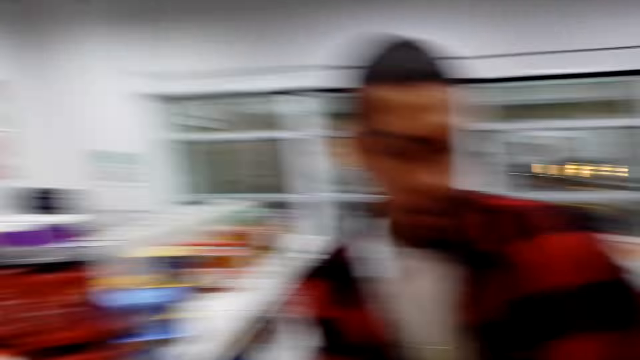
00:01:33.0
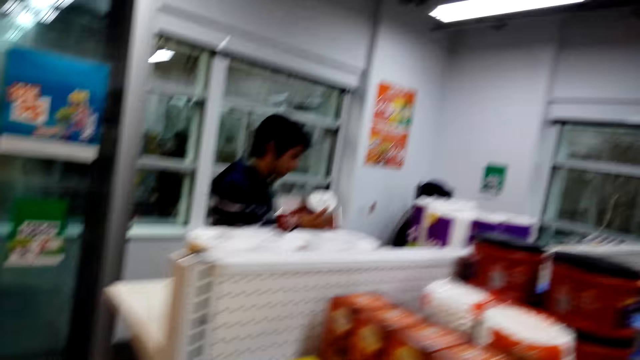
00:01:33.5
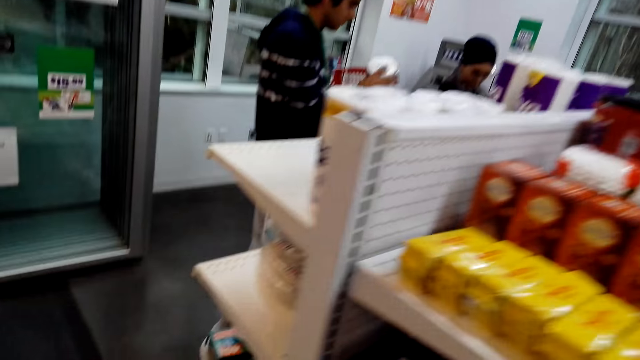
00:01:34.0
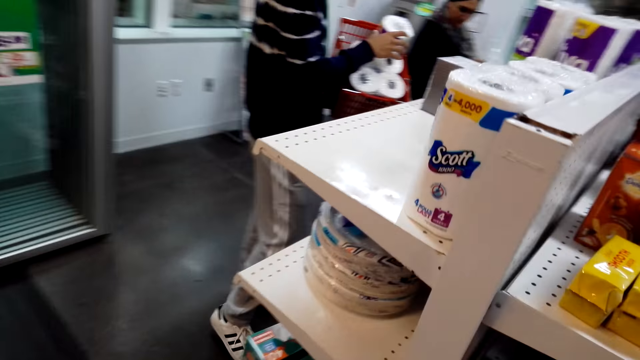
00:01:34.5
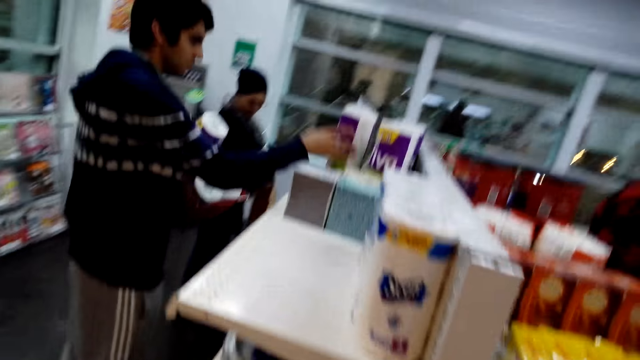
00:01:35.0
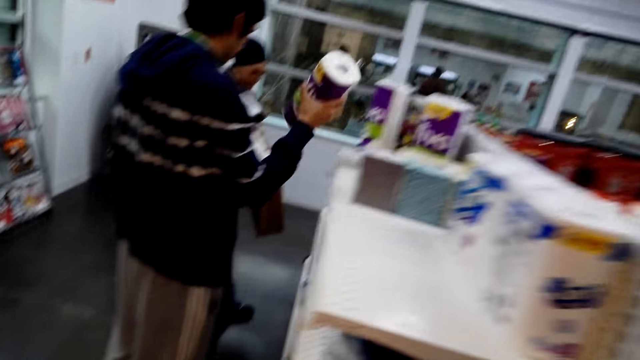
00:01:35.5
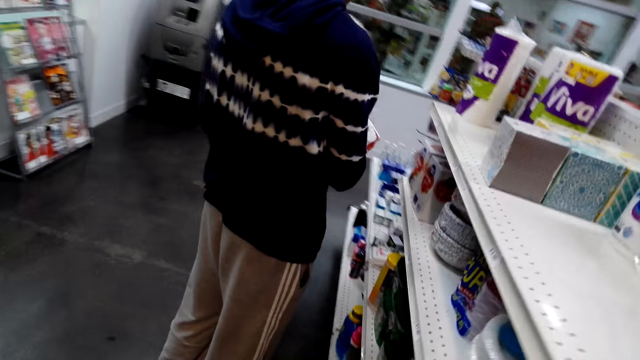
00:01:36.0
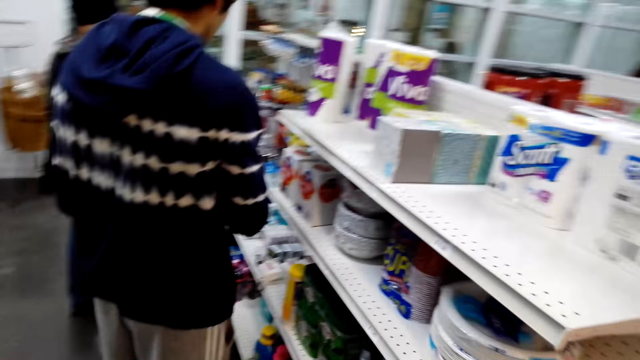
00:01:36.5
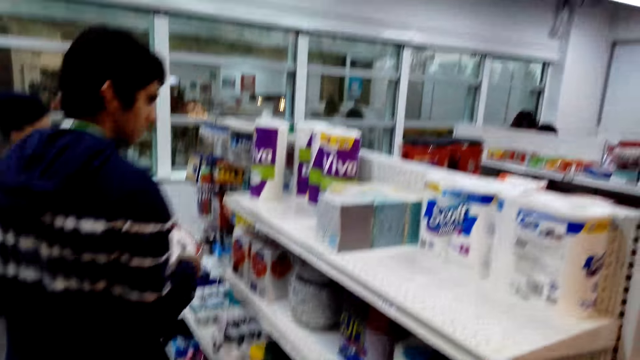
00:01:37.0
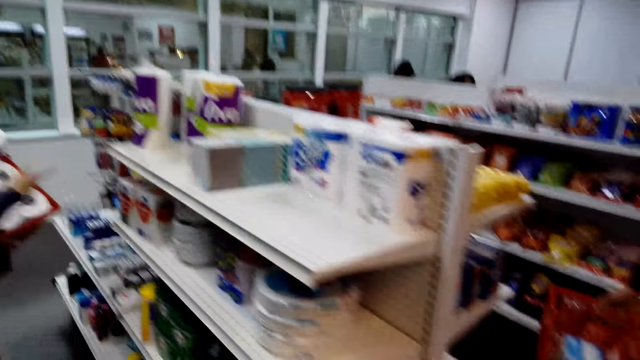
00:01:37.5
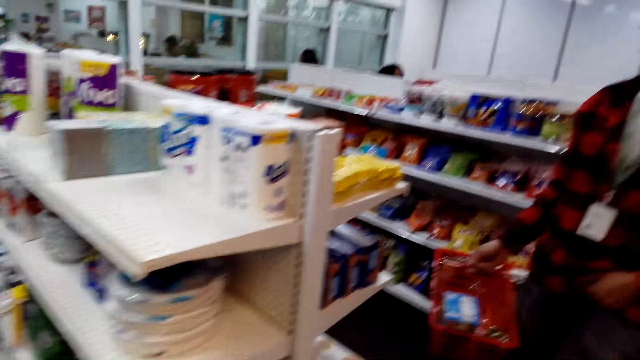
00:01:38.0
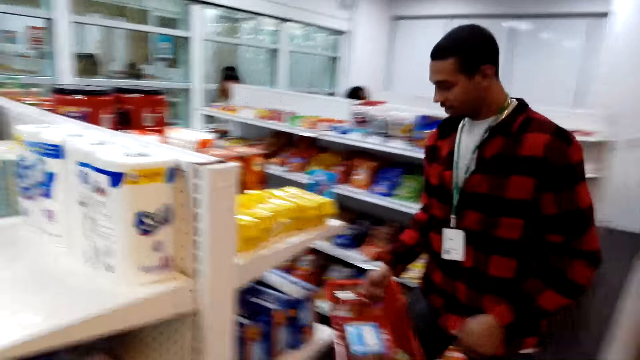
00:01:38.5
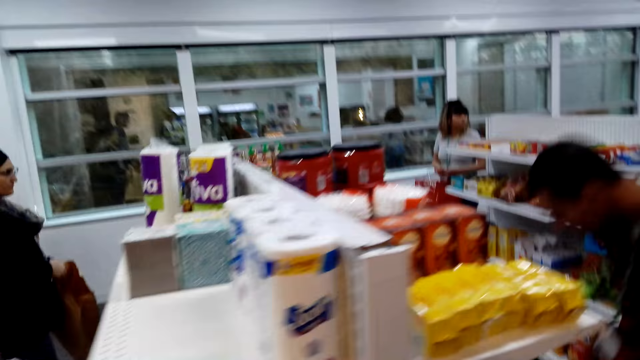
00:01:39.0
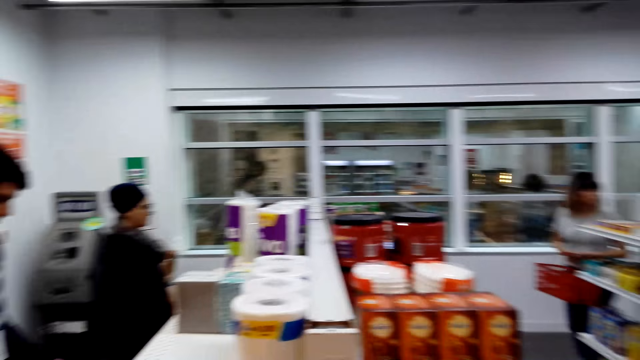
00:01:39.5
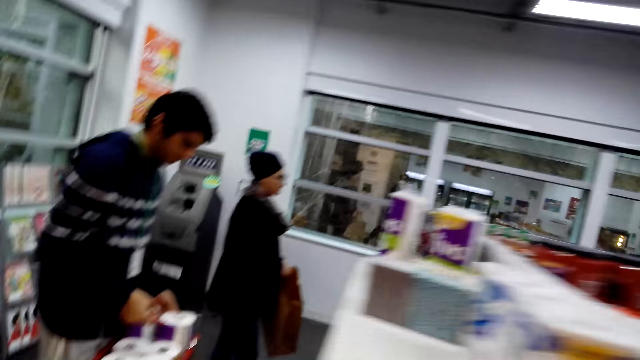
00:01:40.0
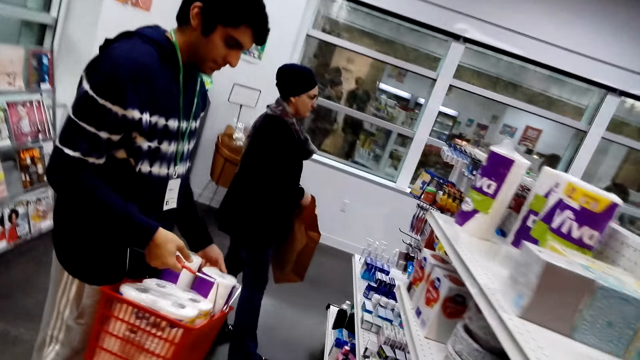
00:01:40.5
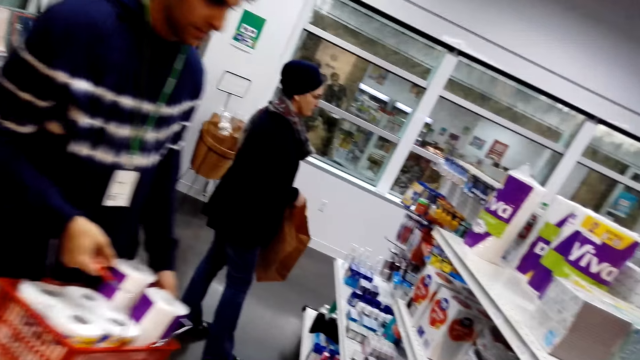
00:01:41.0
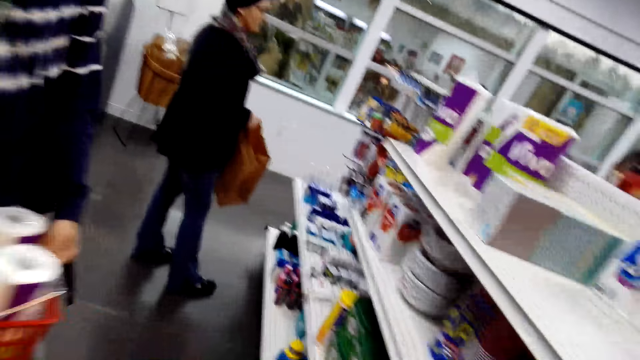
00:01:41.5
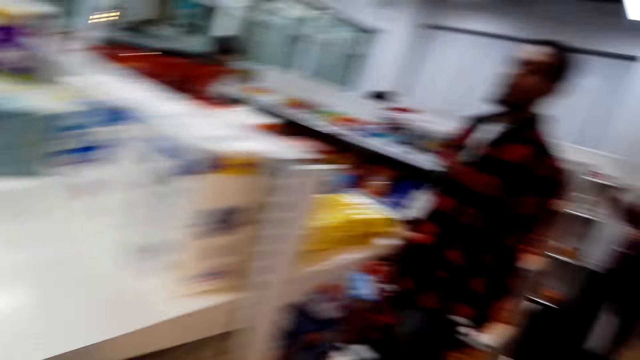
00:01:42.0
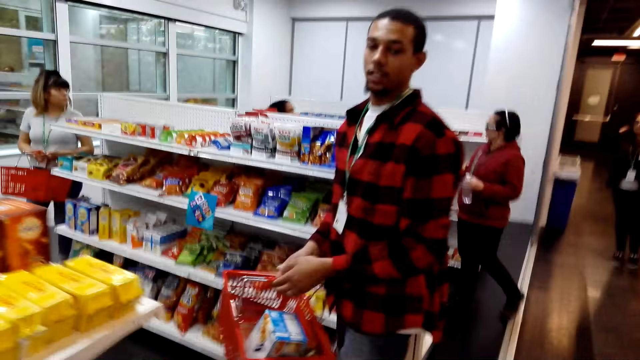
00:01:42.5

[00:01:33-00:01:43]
A man stands up. The camera wearer walks around the shop. The man bends down.

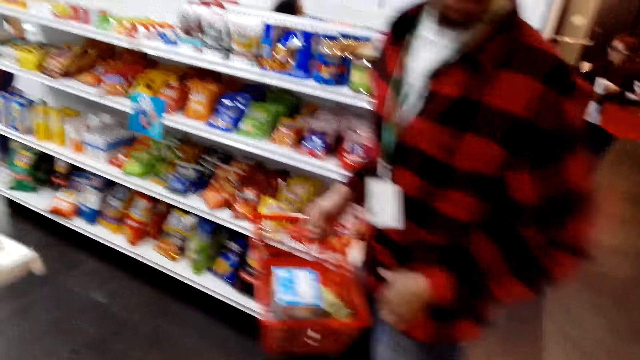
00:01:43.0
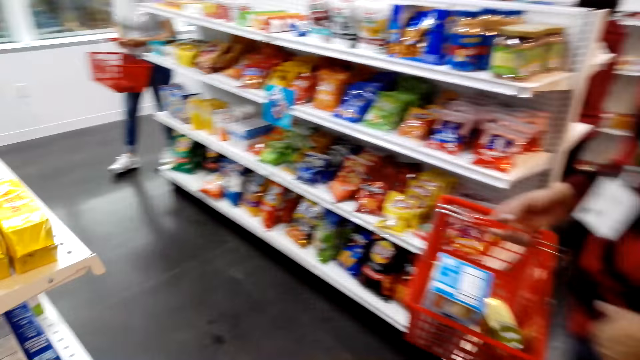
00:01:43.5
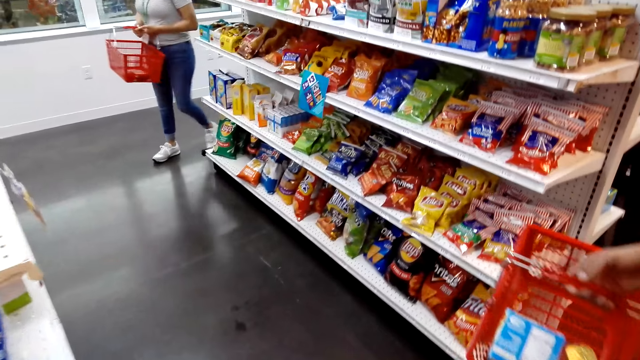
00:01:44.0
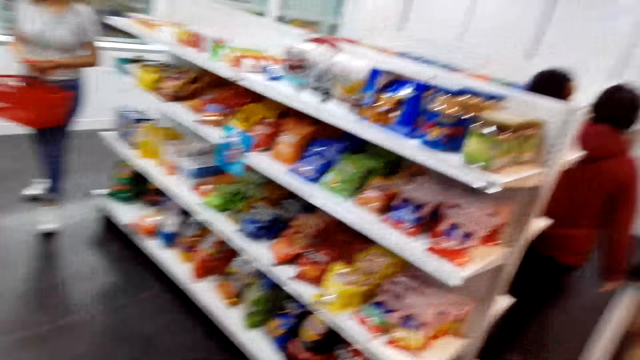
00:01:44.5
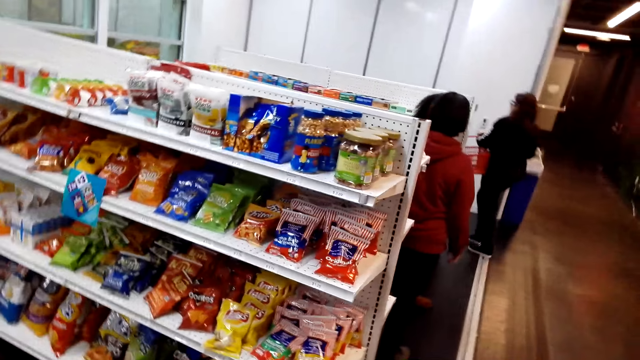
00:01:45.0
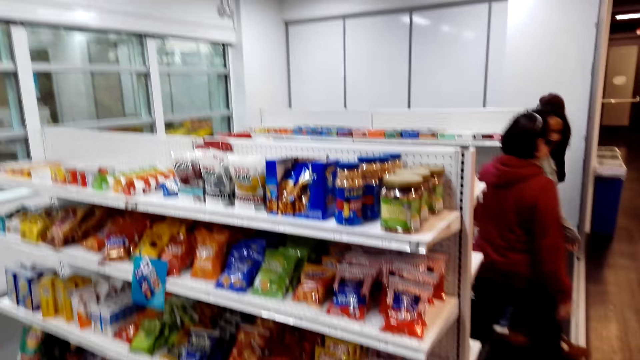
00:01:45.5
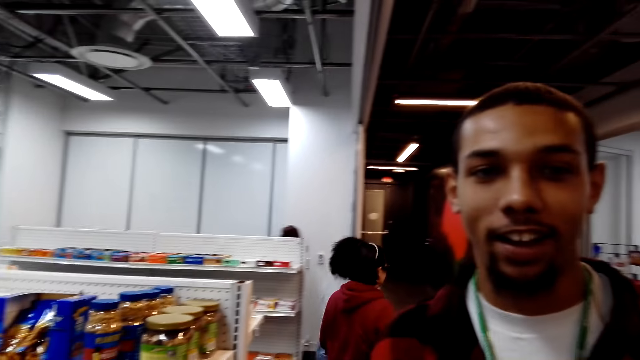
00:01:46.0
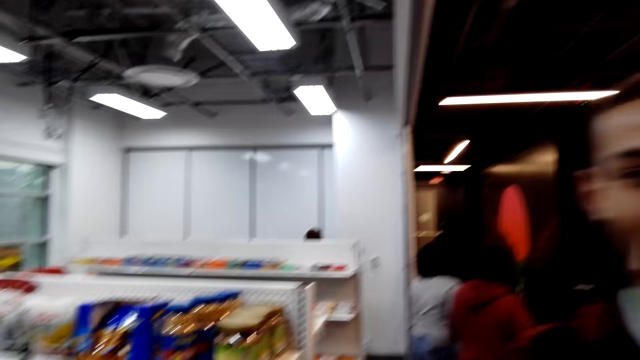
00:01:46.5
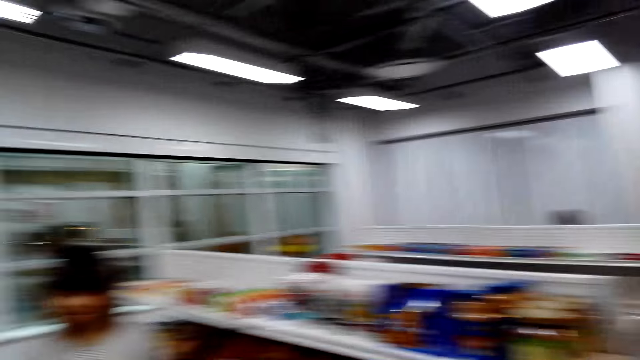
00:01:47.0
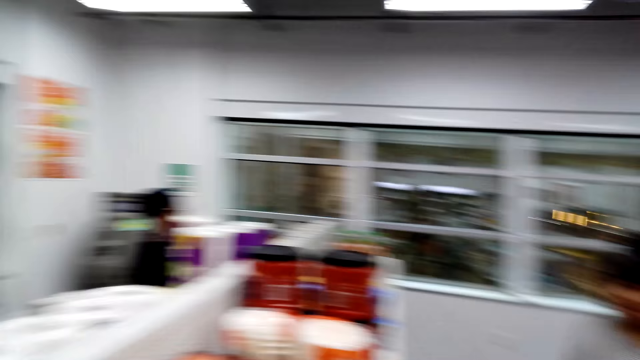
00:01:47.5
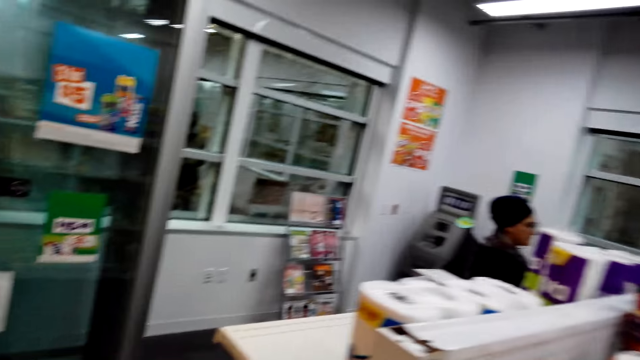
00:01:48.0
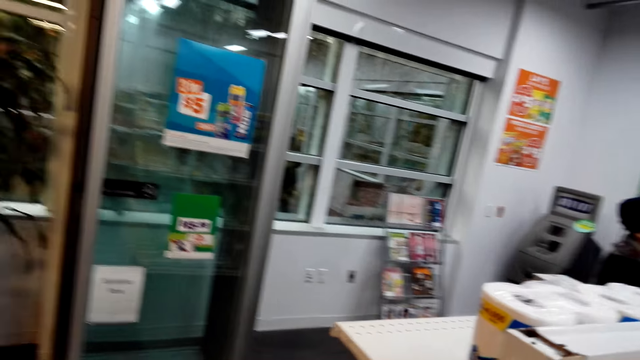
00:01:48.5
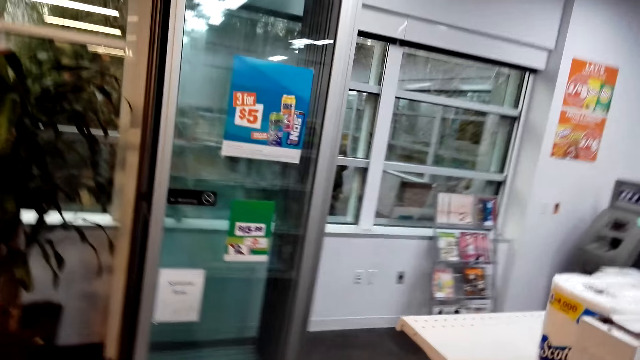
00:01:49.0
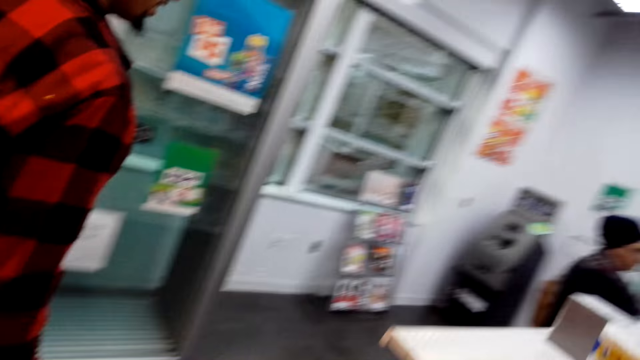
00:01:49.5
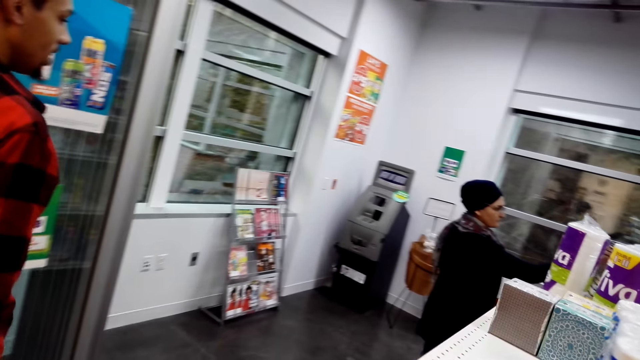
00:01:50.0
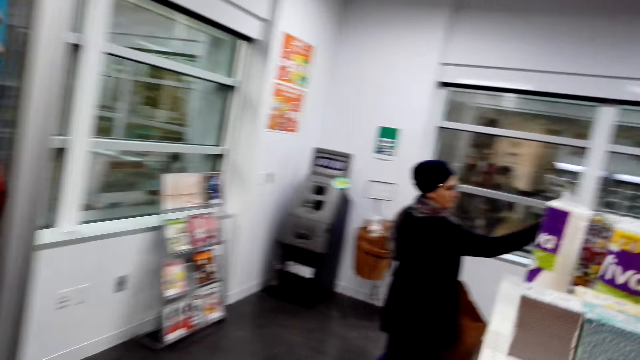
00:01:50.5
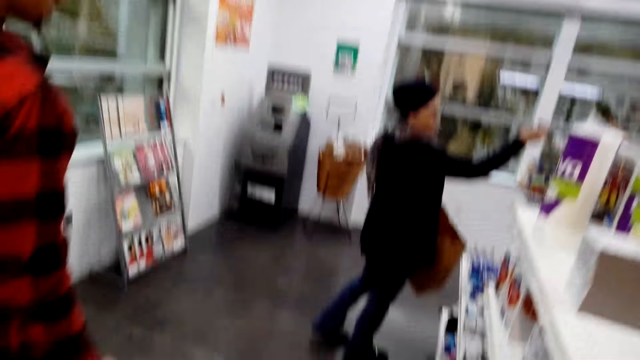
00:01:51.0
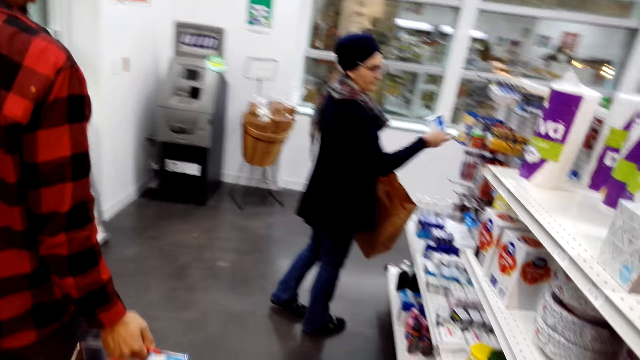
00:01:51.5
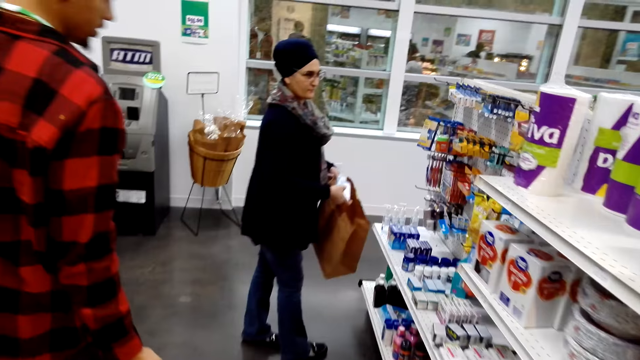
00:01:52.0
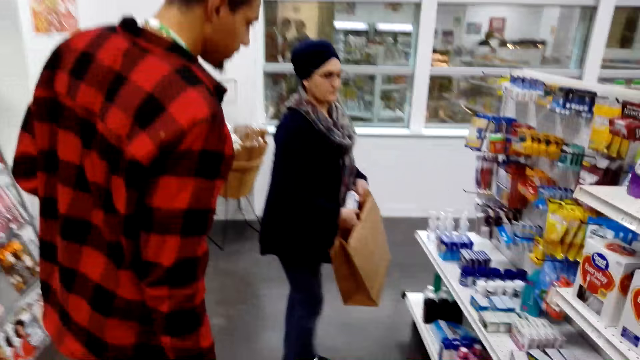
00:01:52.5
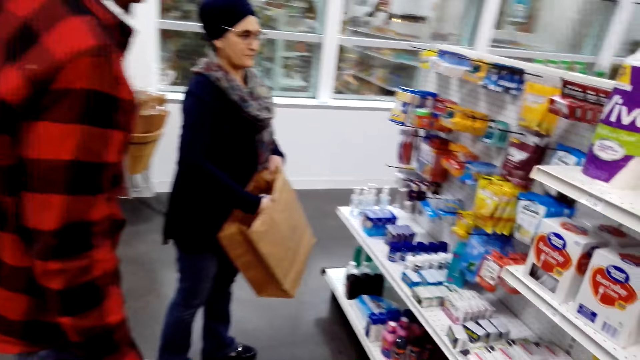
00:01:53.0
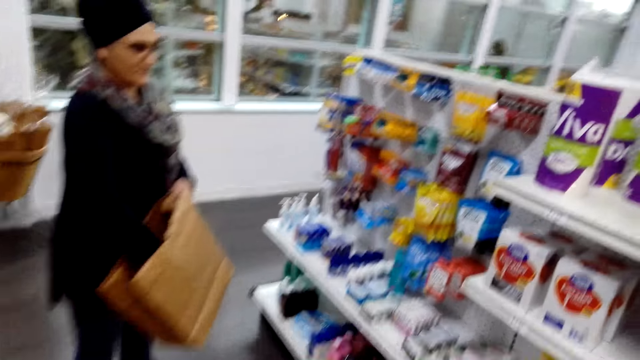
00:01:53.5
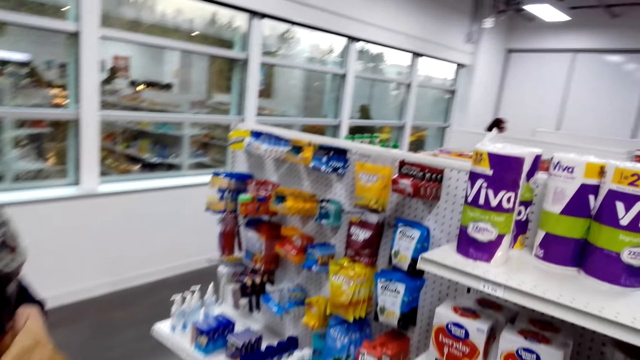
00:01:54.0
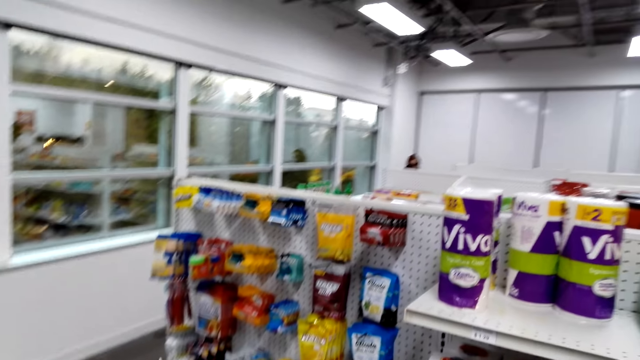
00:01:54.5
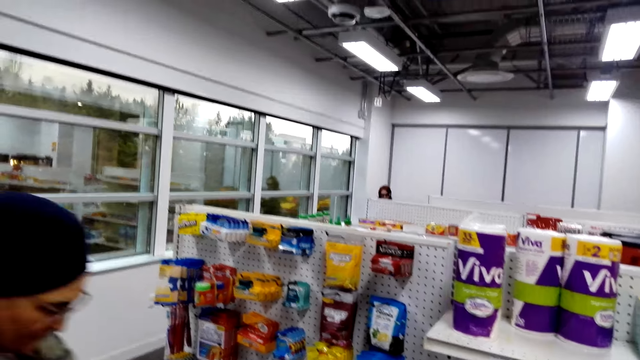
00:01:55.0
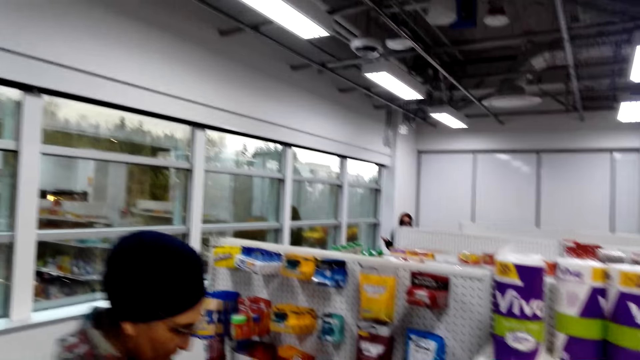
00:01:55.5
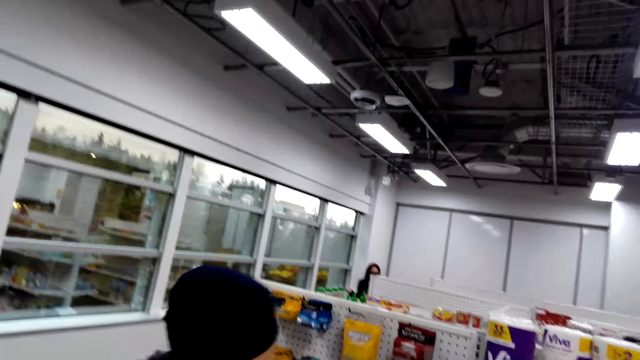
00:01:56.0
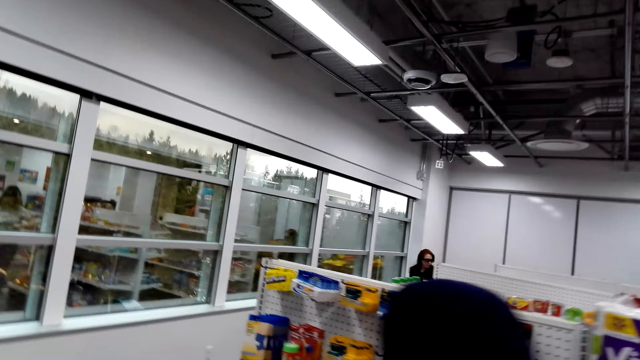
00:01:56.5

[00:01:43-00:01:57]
A man carries a shopping basket. The camera wearer walks around the shop.
